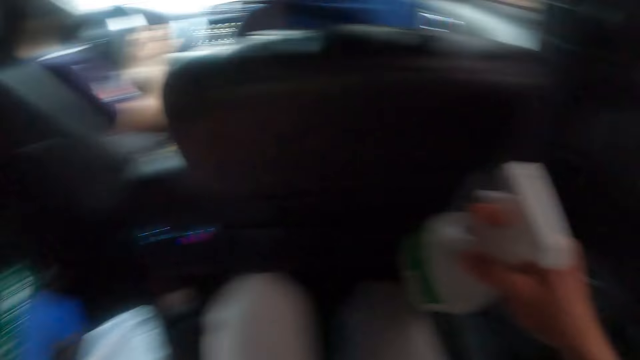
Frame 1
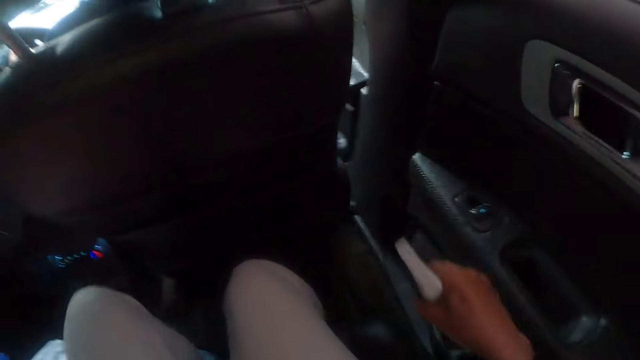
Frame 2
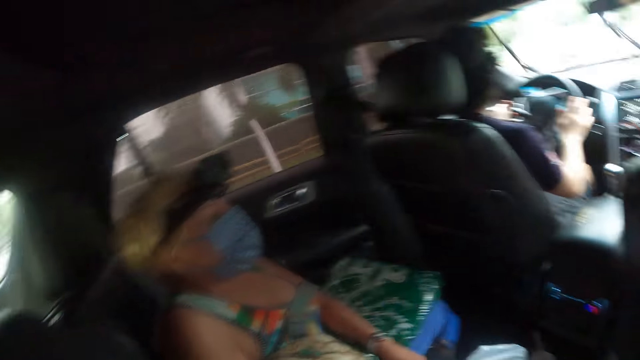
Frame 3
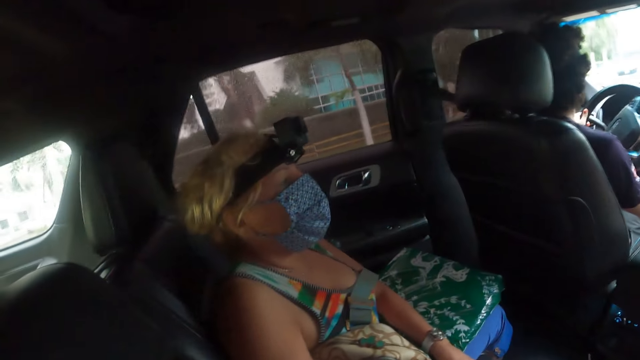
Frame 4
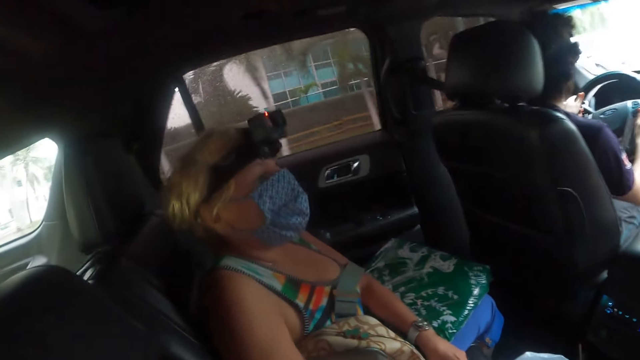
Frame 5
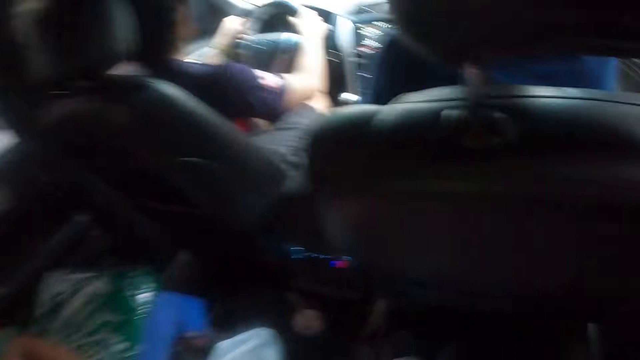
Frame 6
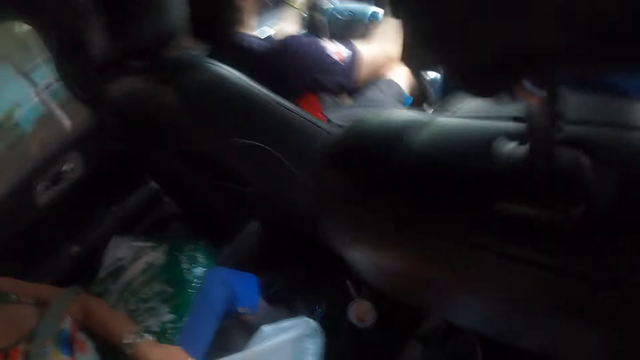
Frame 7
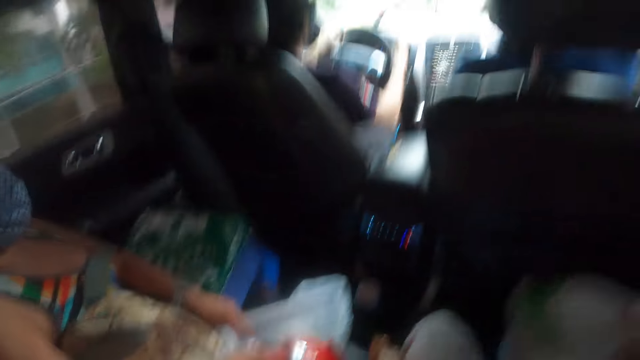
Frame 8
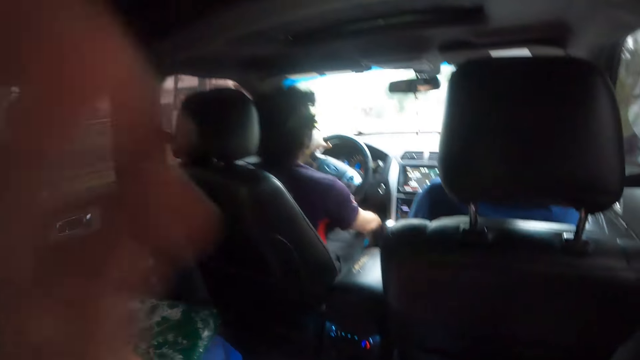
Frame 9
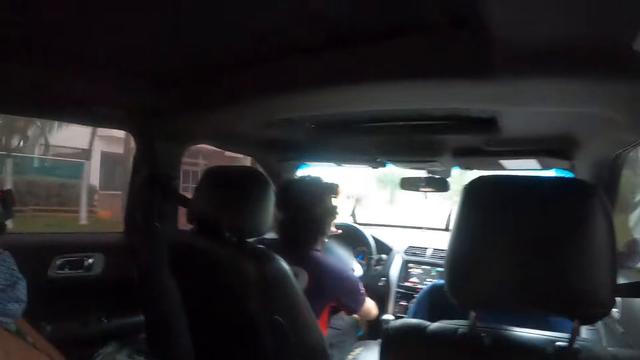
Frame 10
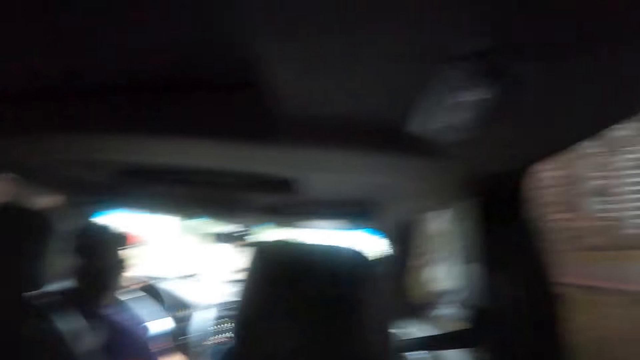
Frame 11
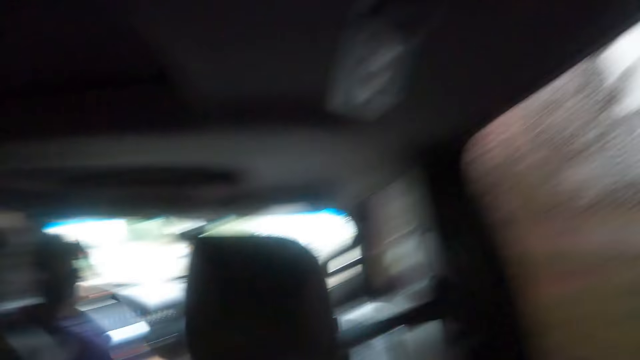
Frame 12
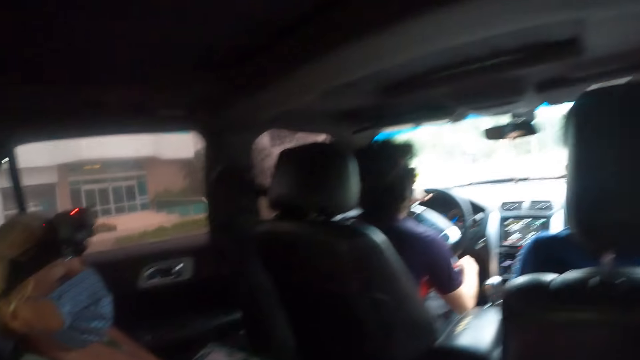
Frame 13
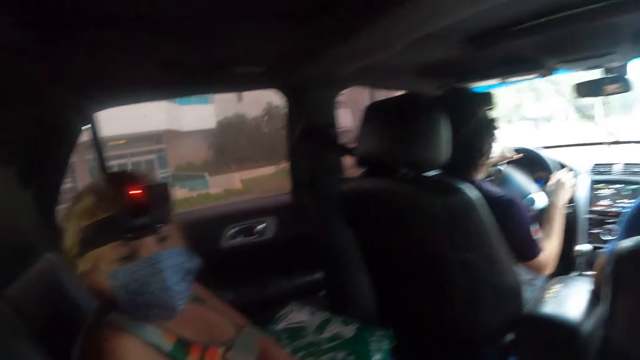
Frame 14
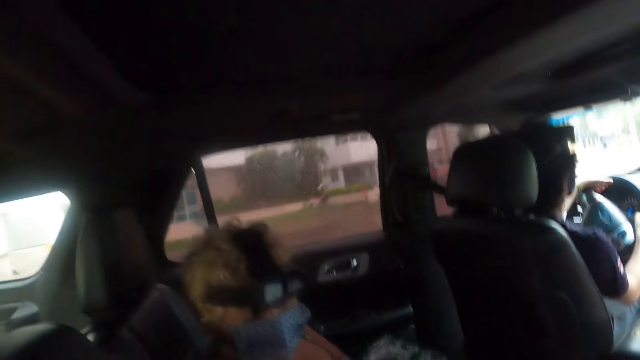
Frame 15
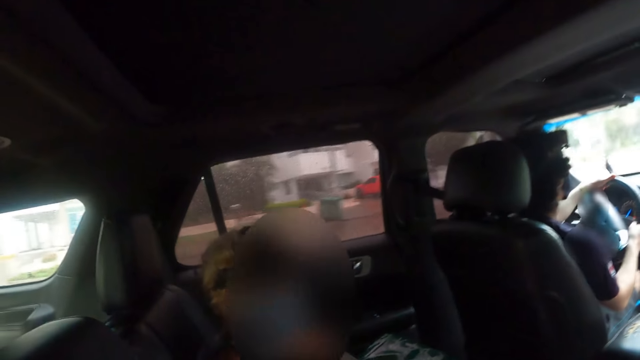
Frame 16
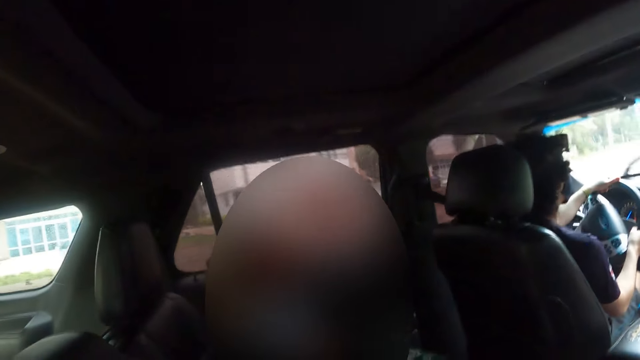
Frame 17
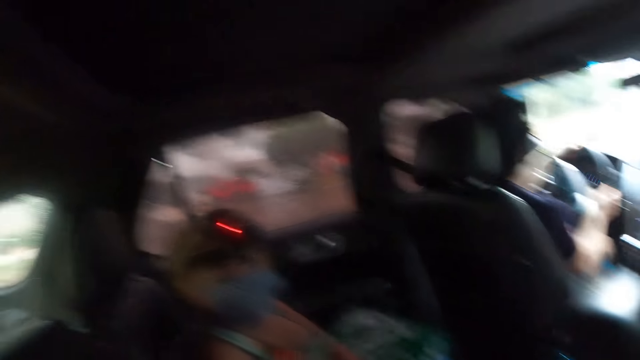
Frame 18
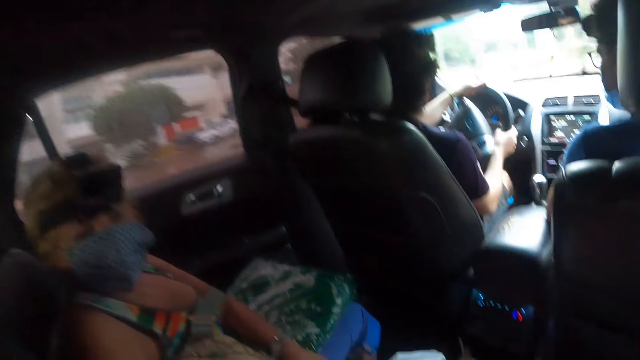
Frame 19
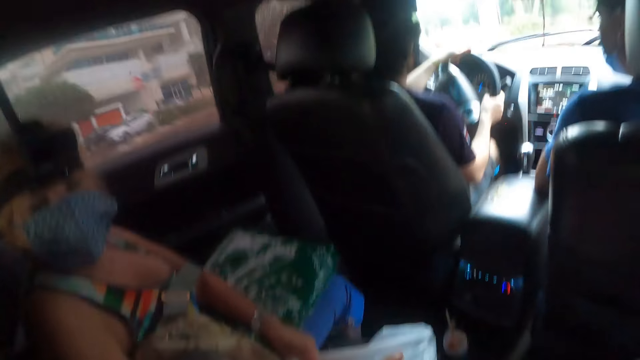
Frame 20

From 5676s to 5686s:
The camera wearer picks up the spray bottle and places the spray bottle on the car door. She holds the spray bottle. A woman interacts with the camera wearer. The camera wearer moves towards the chair. She places the spray bottle between her thighs. She reaches for her face. She looks around. The woman interacts with the camera wearer.

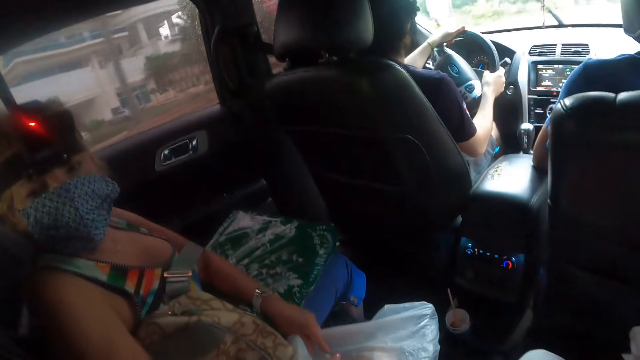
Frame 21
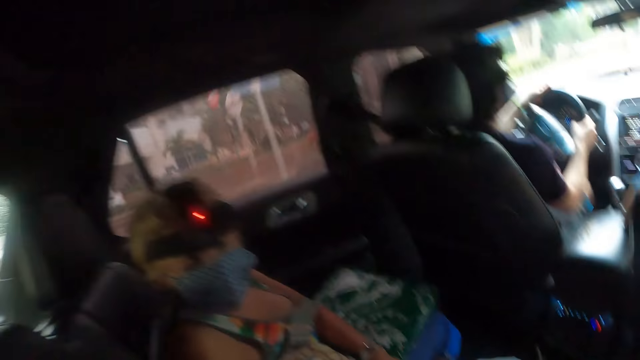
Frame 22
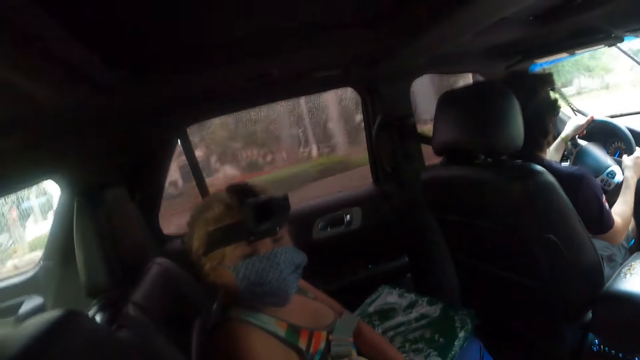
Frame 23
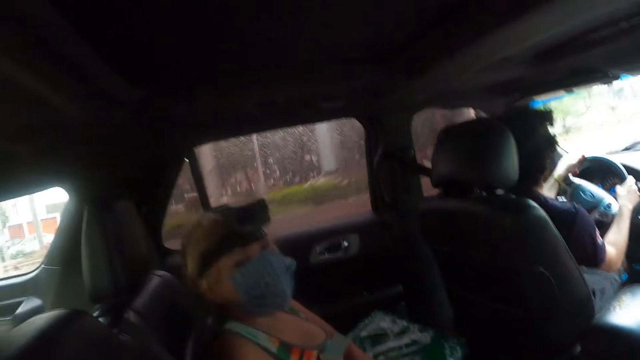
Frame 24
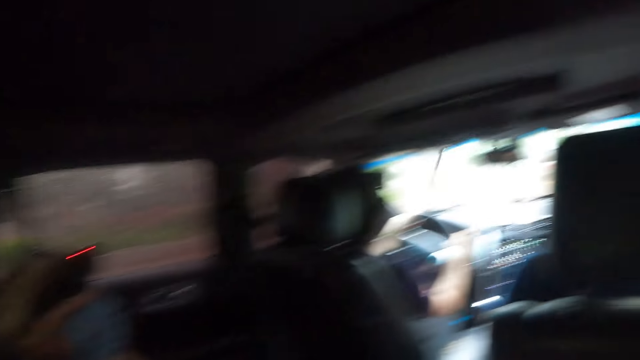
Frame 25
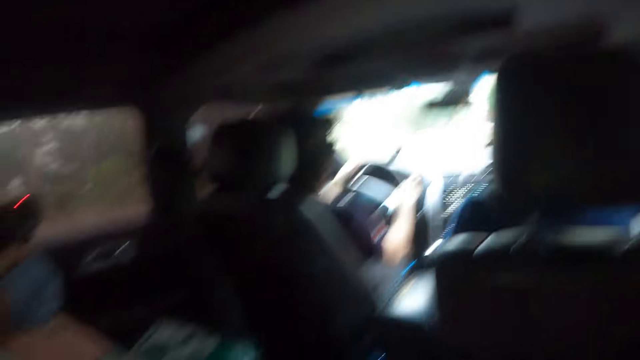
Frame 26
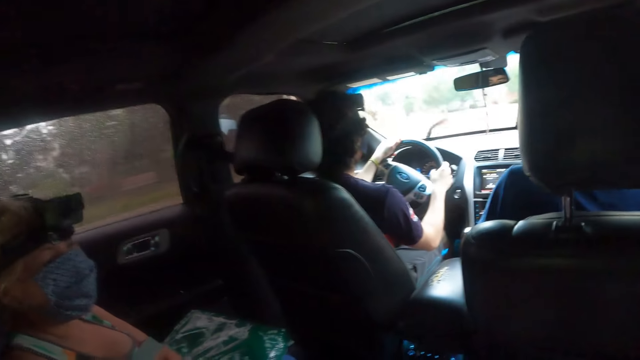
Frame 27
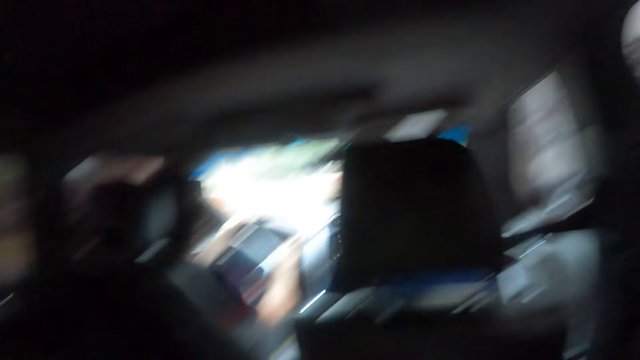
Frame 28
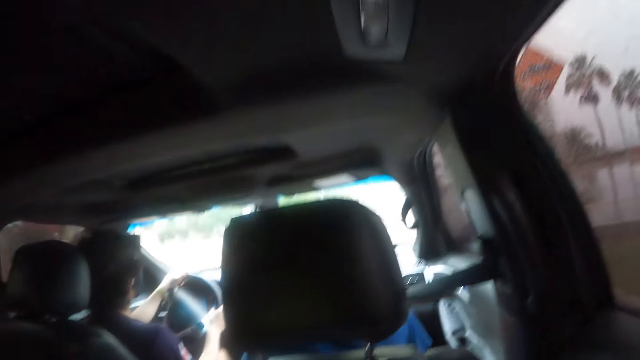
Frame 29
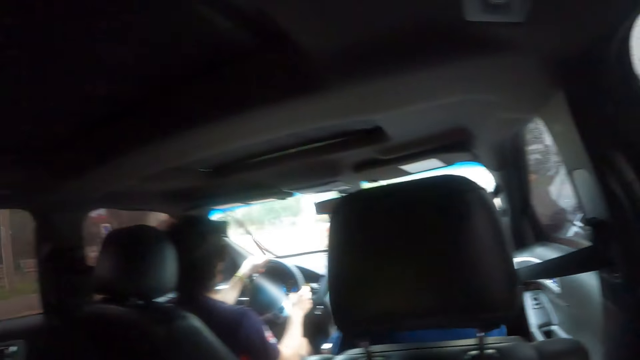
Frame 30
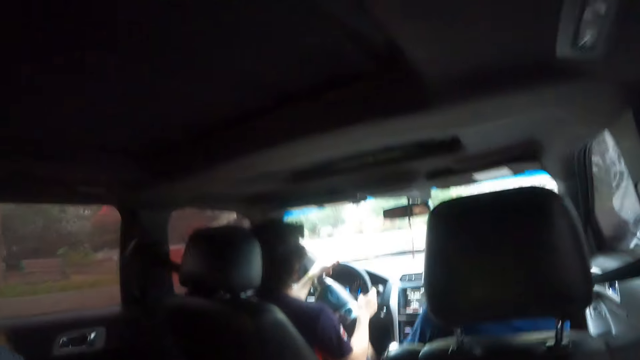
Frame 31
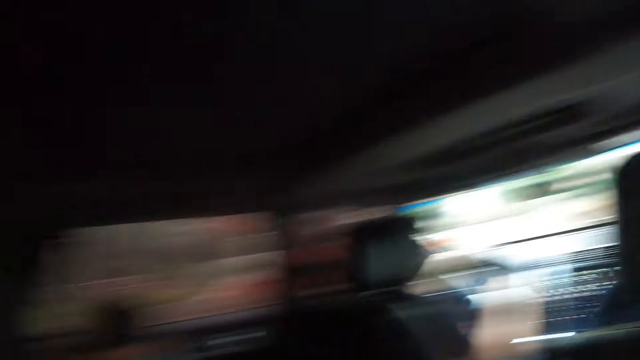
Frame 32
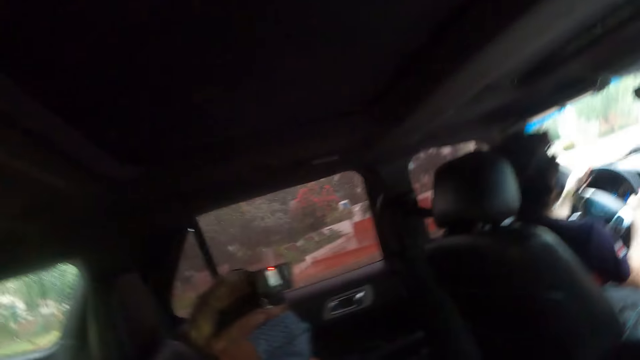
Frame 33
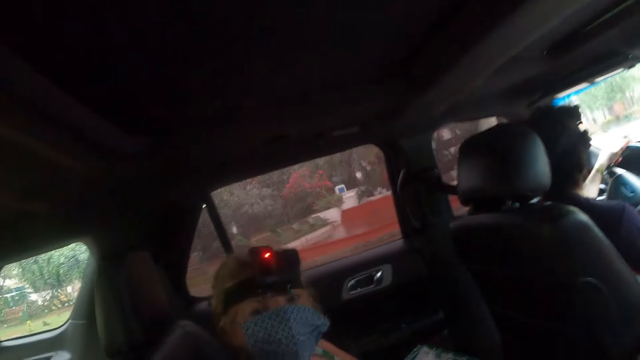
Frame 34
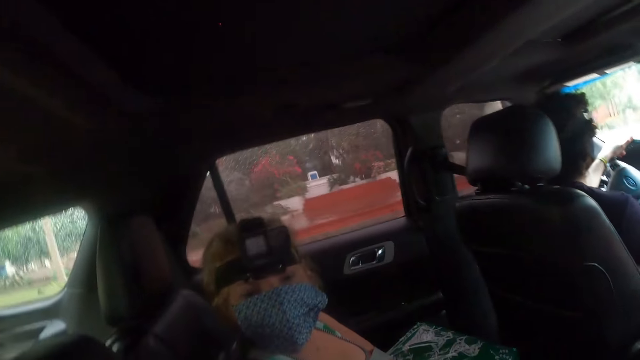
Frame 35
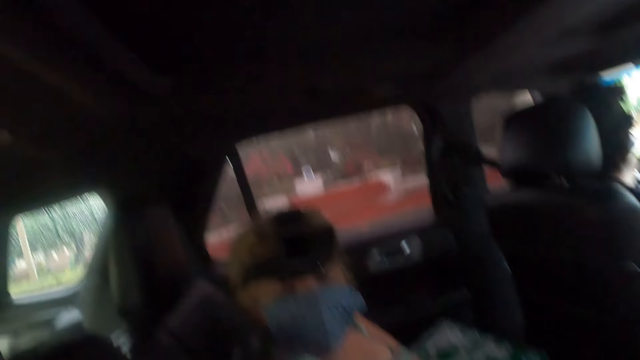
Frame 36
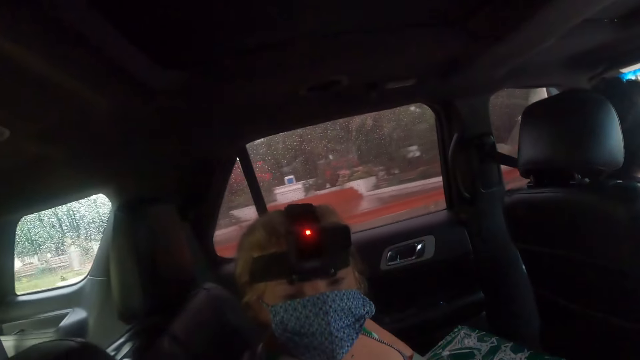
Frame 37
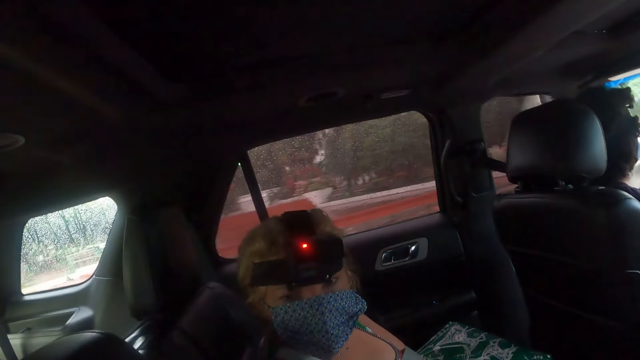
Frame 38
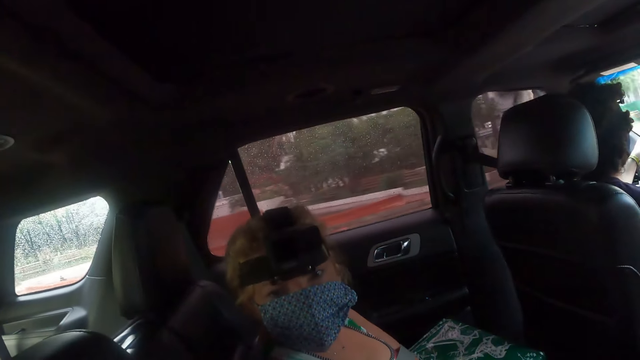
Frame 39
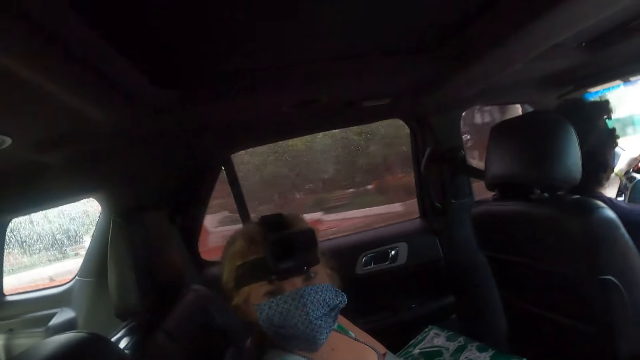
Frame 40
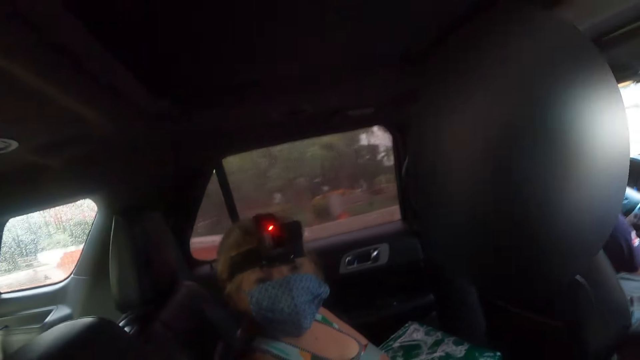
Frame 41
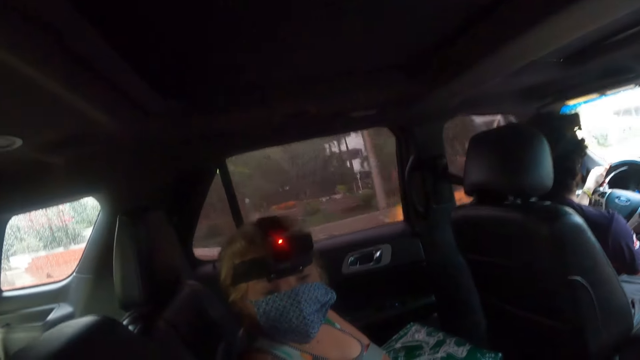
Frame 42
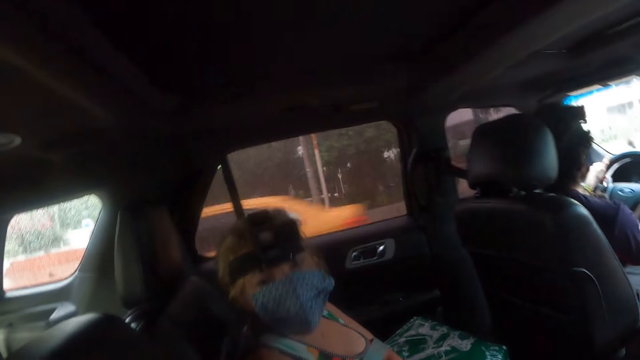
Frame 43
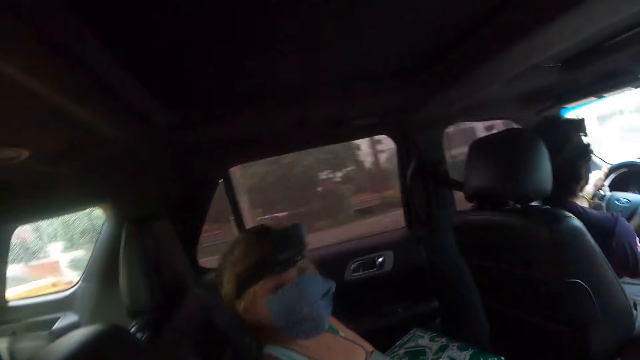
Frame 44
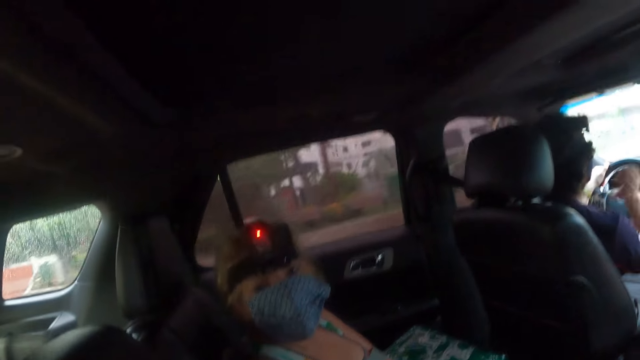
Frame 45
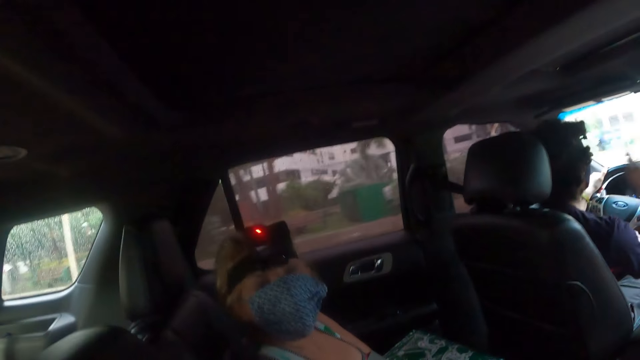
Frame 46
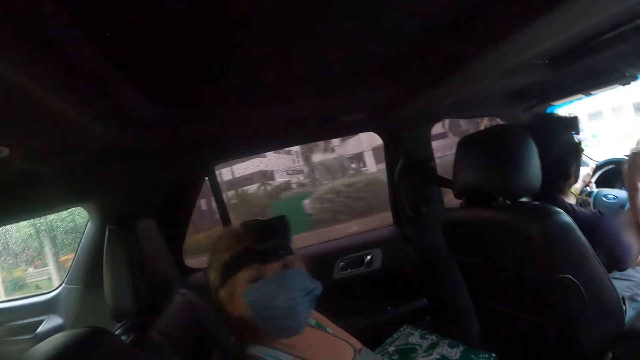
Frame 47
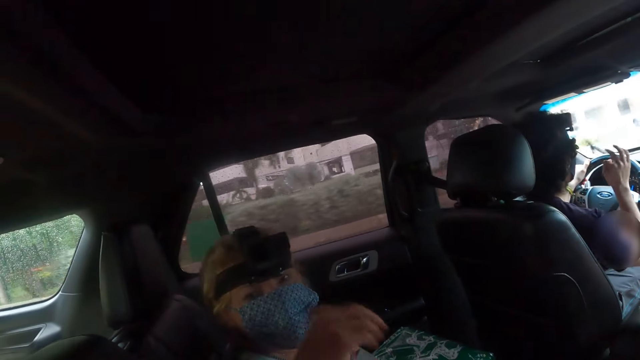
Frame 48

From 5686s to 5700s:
A person drives a vehicle. Another person moves a head. The first person drives the vehicle. The other person moves a head. The first person drives the vehicle. The other person moves a head. The first person moves a hand.
